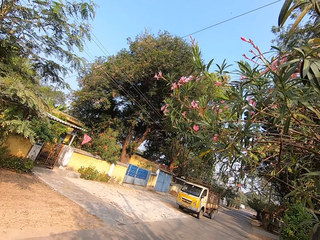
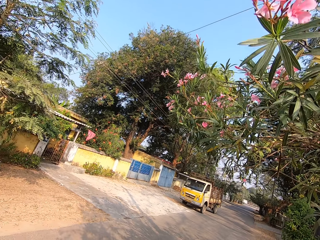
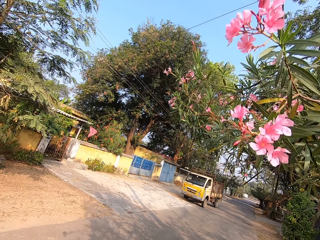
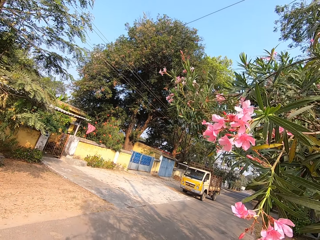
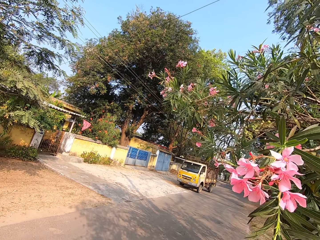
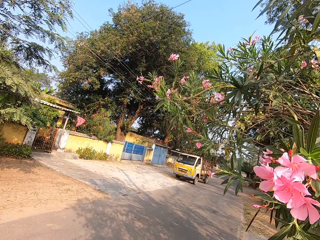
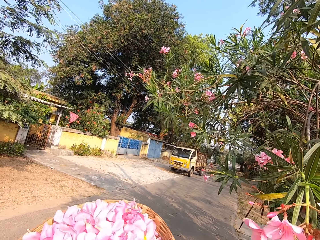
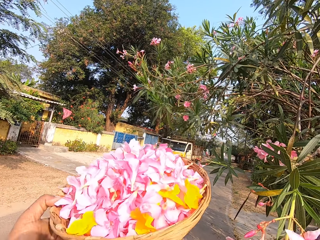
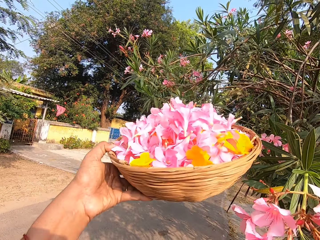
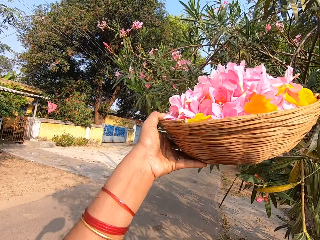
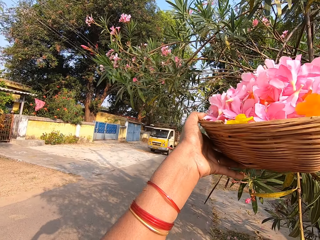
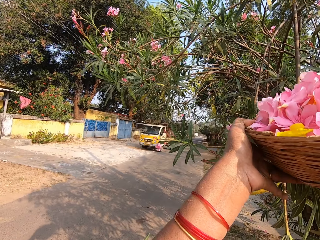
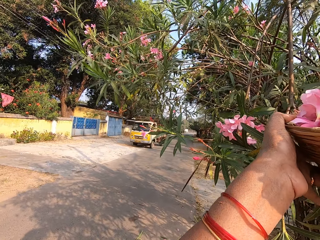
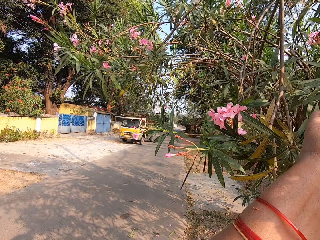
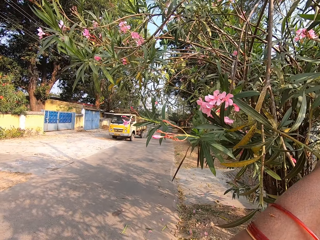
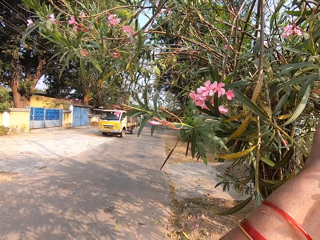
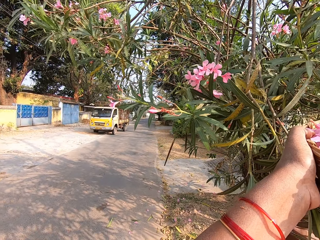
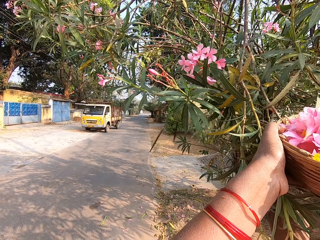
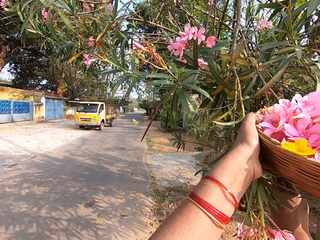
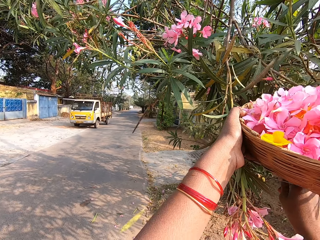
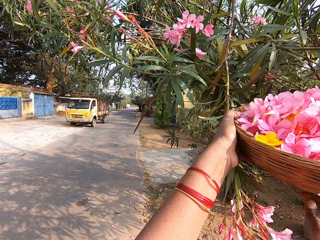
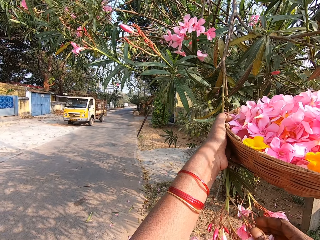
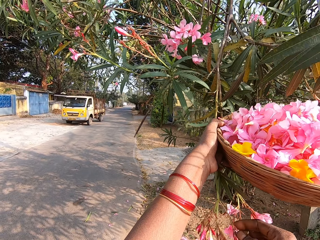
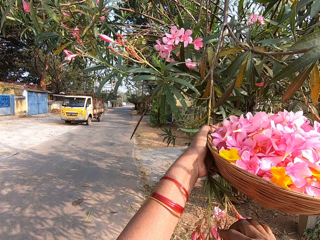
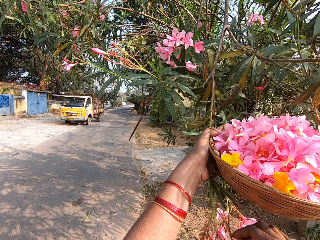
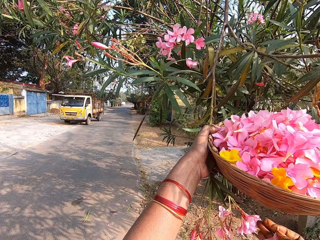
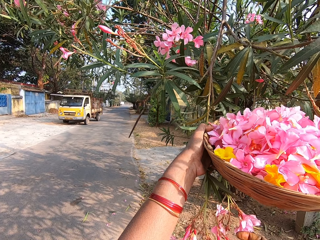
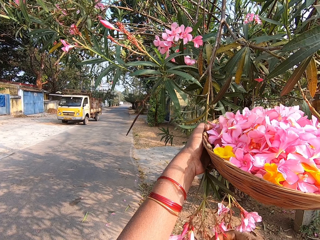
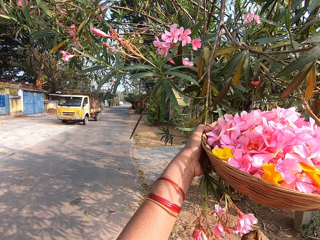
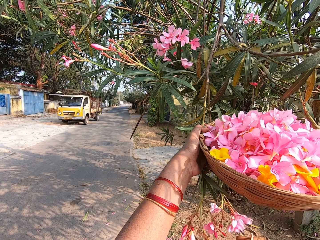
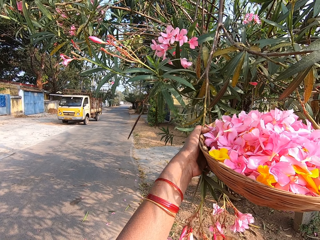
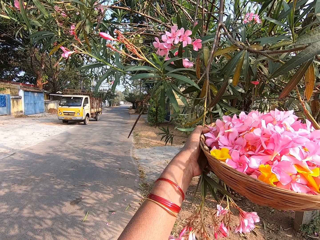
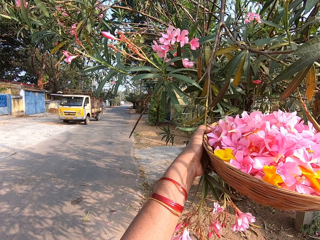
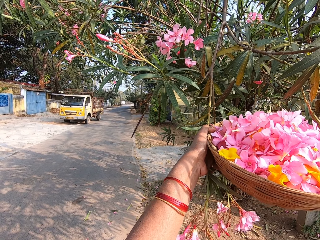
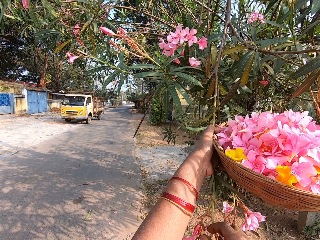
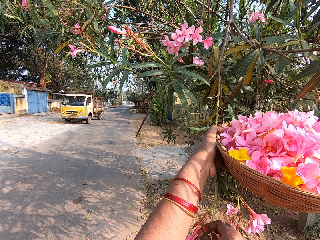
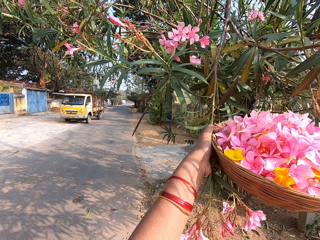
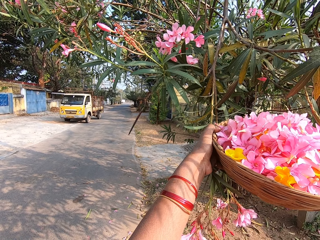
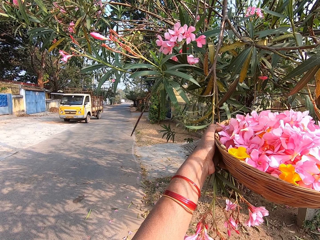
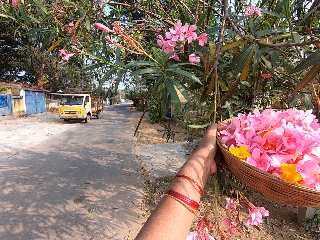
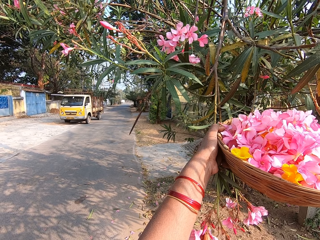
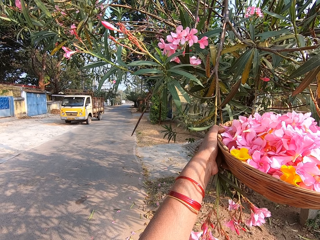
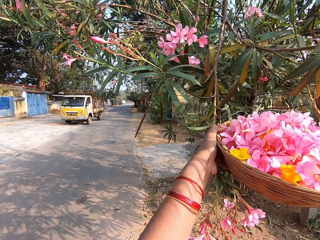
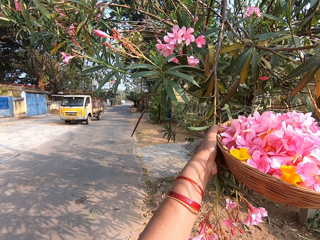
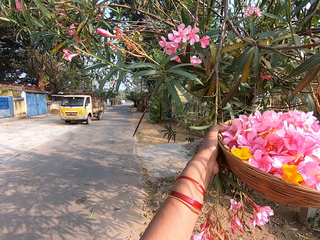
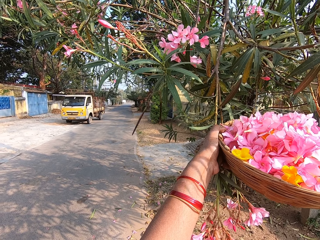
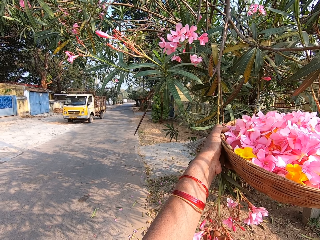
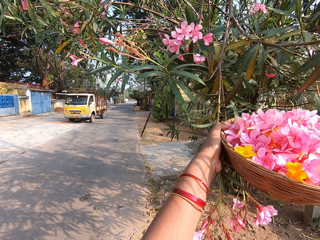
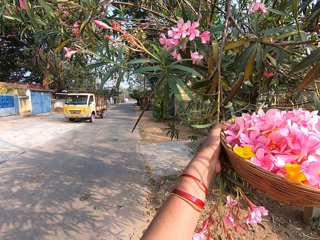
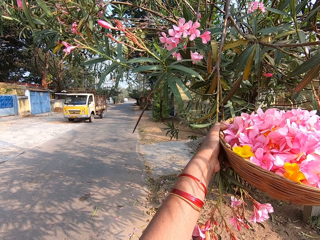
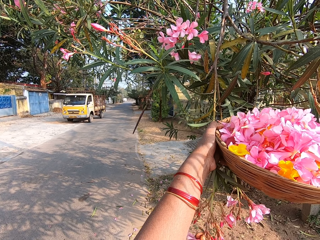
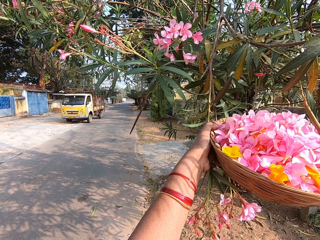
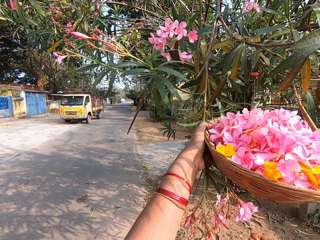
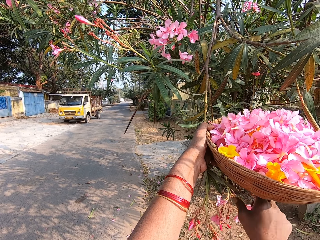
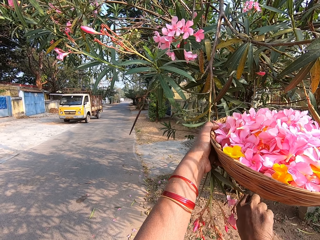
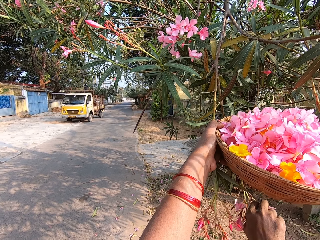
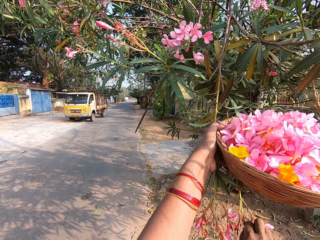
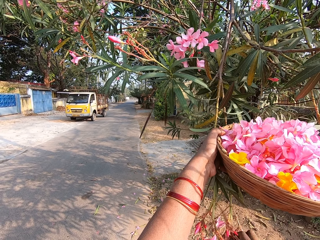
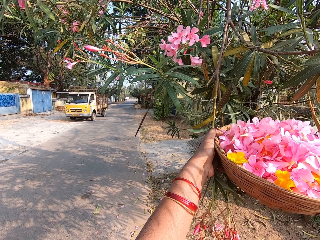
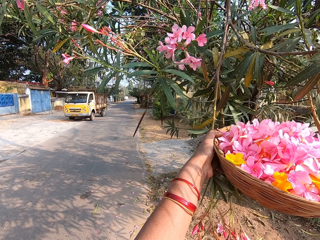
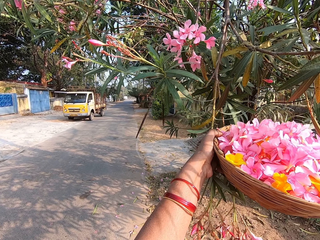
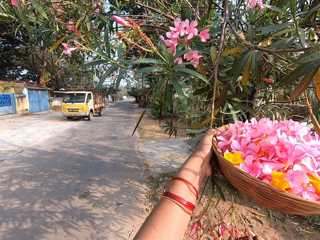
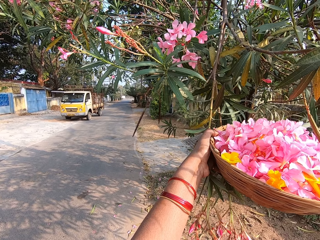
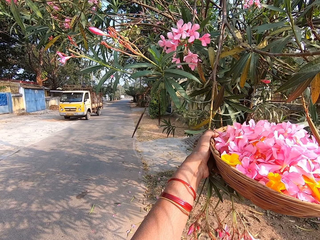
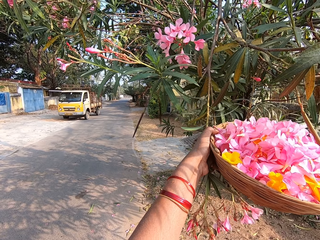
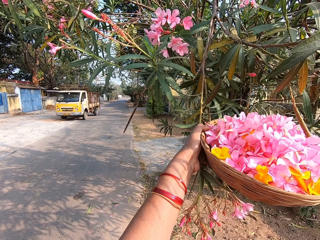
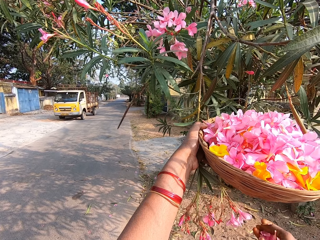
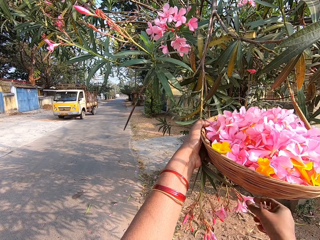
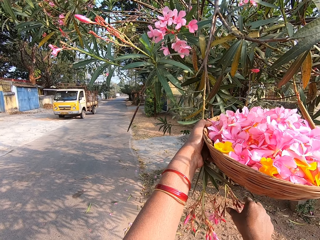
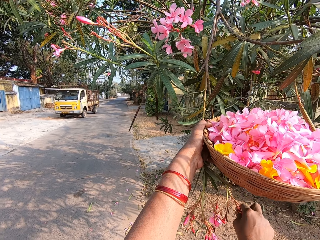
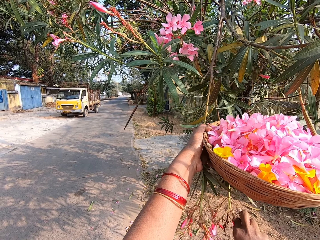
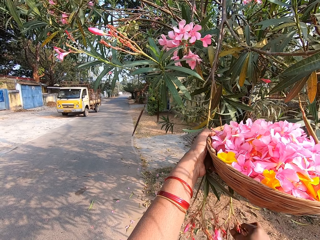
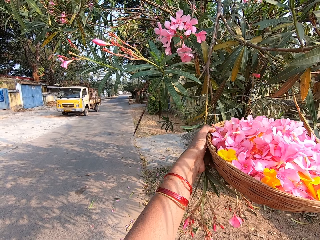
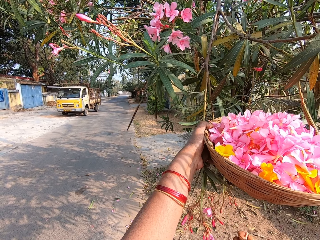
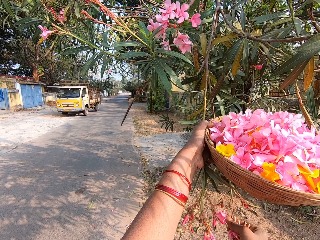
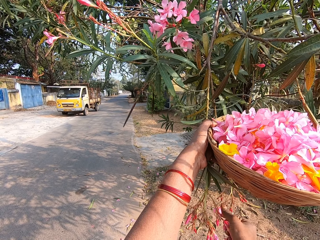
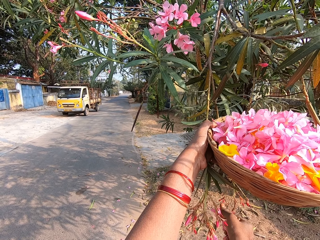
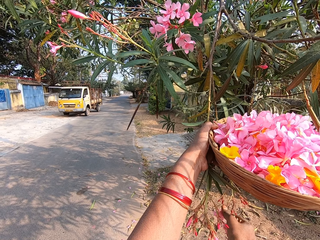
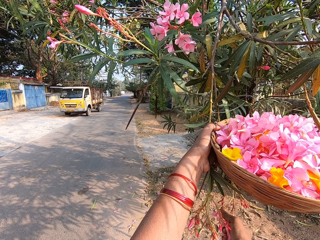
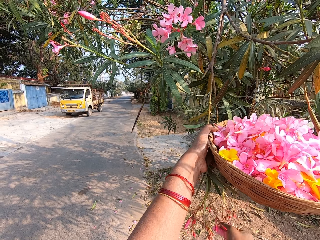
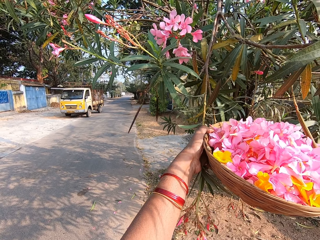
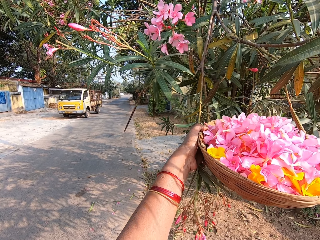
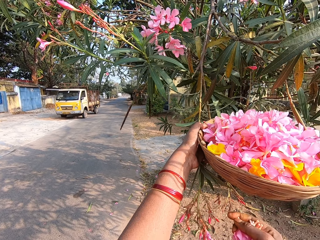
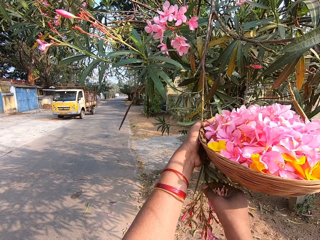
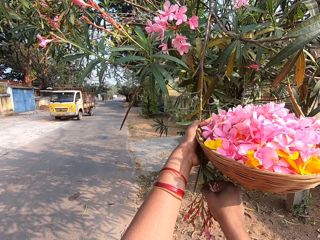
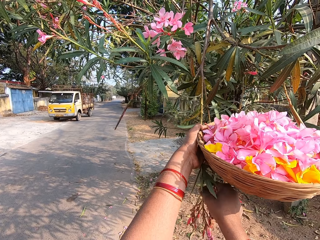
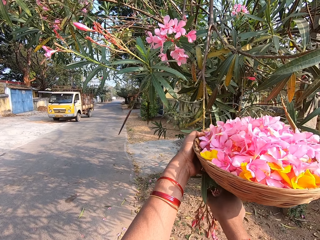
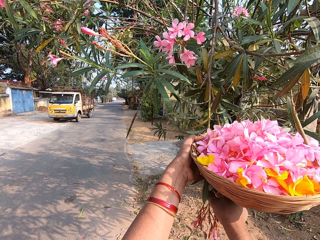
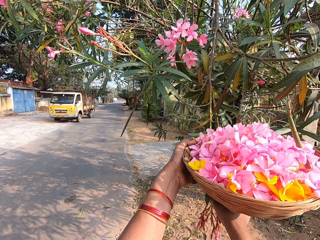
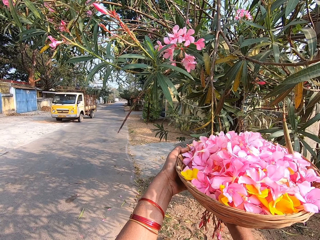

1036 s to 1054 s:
The camera wearer pulls the tree branch with his right hand. He holds the tree branch with his left hand. He plucks petals from the tree with his right hand. He holds the tree branch with his right hand.

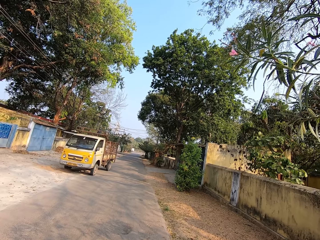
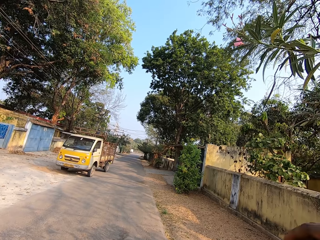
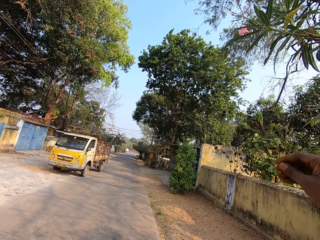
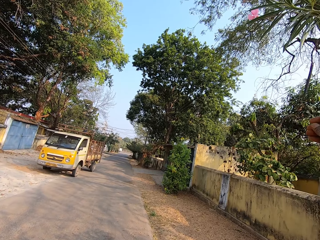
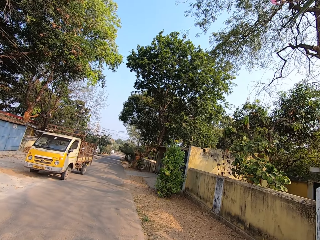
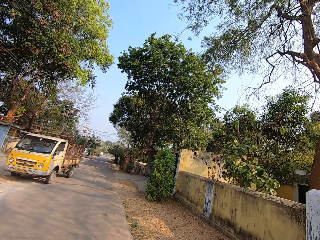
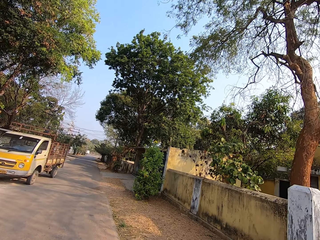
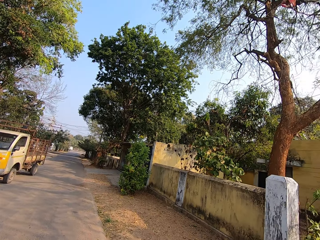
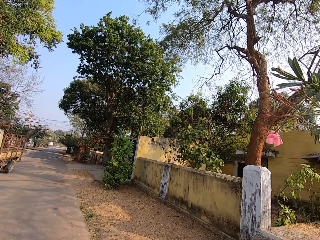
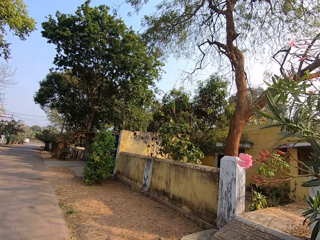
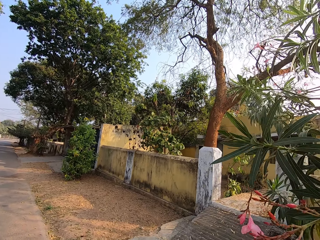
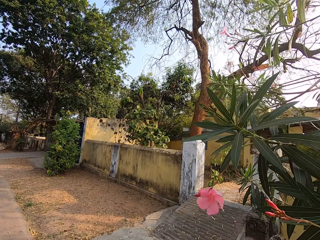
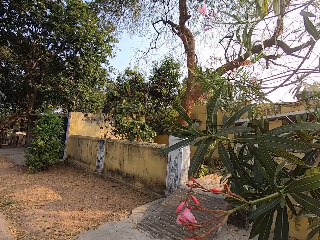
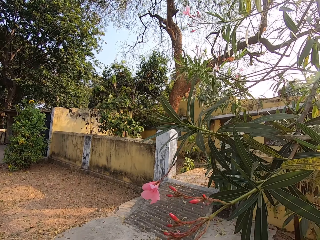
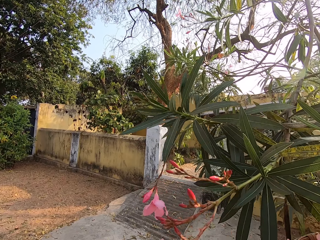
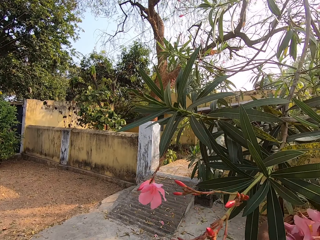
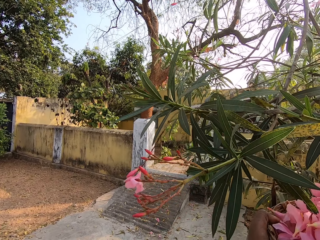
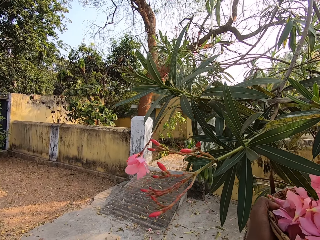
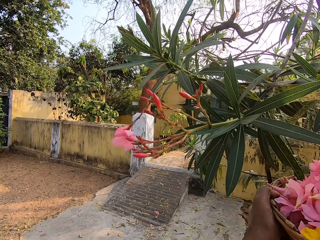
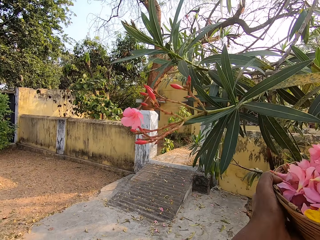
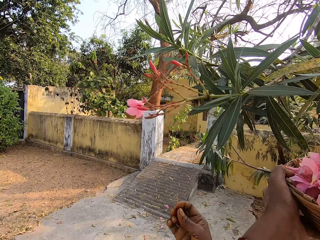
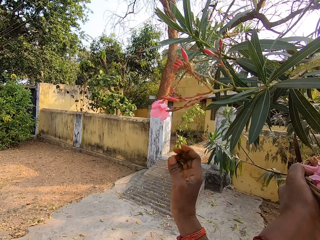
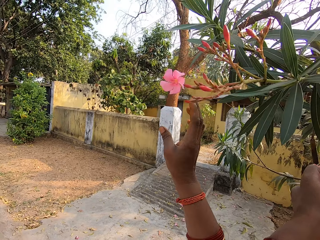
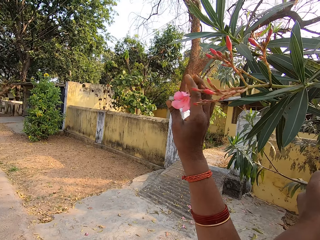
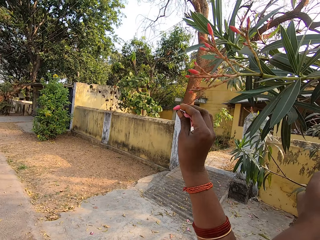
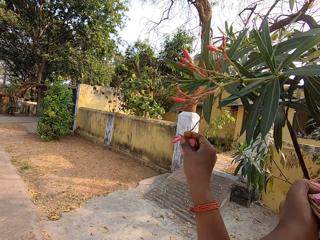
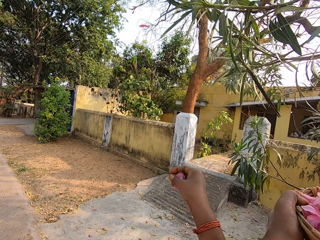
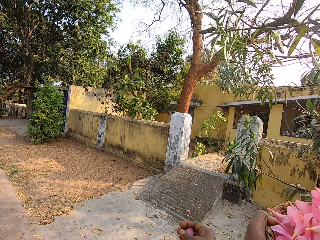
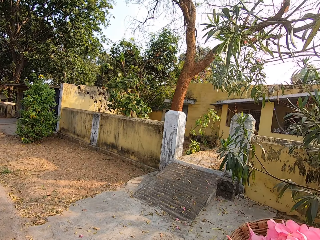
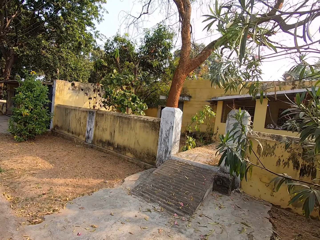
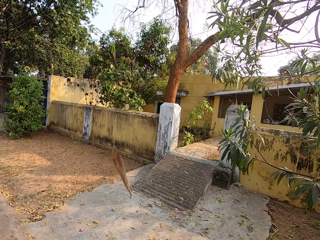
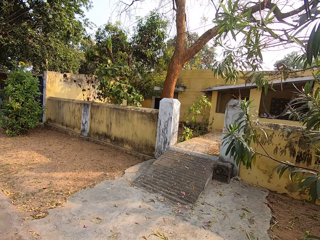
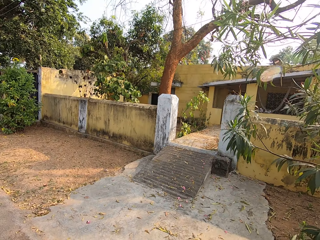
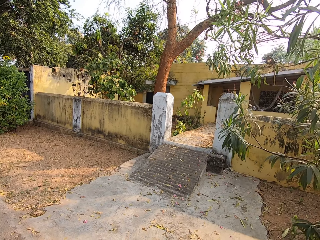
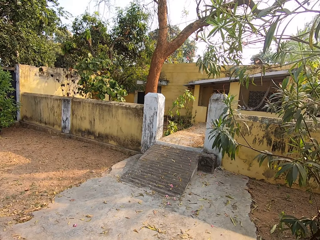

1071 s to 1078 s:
The camera wearer pulls the tree branch with his right hand. He plucks a petal from the tree with his right hand.
